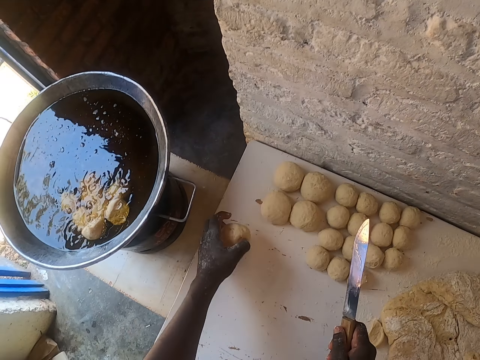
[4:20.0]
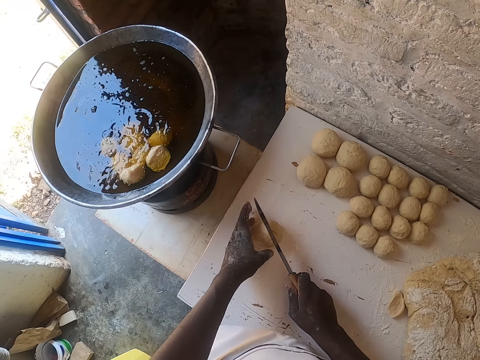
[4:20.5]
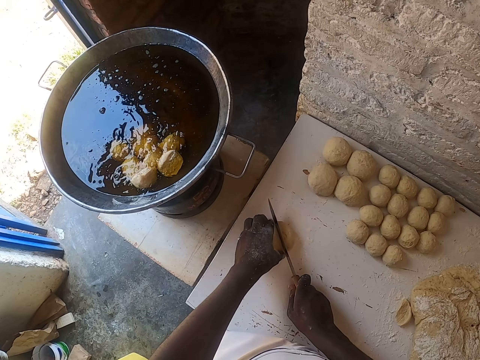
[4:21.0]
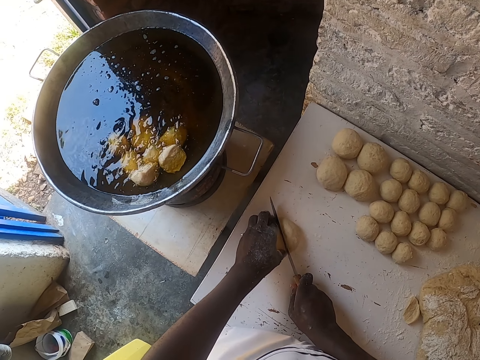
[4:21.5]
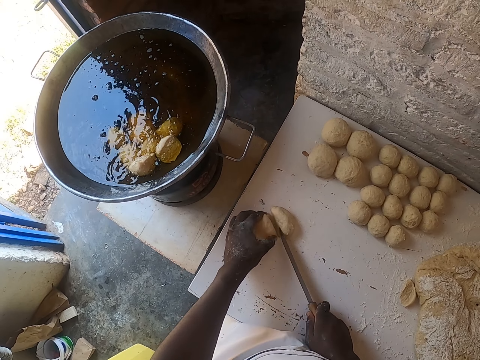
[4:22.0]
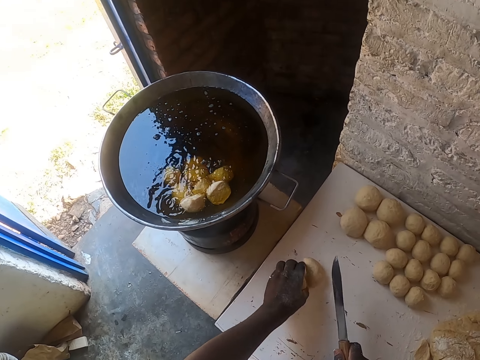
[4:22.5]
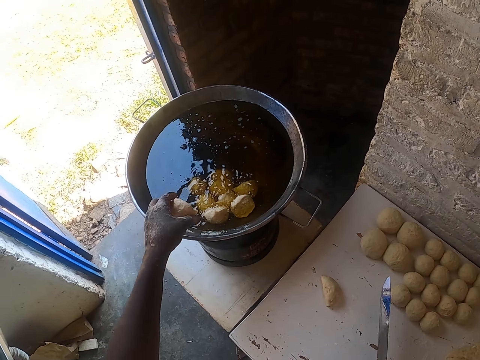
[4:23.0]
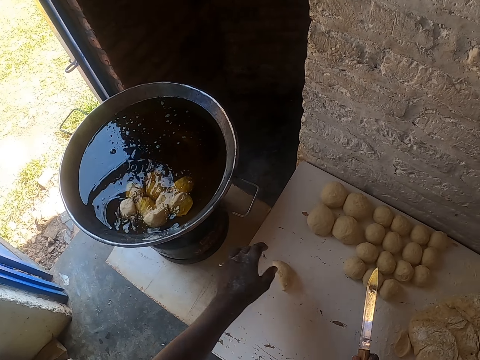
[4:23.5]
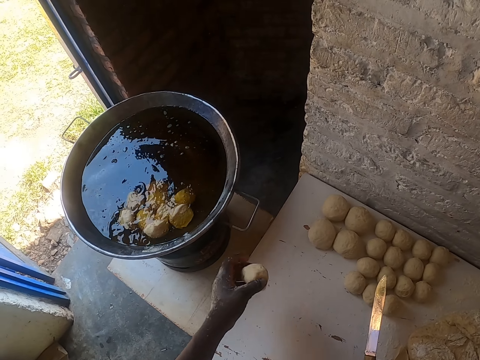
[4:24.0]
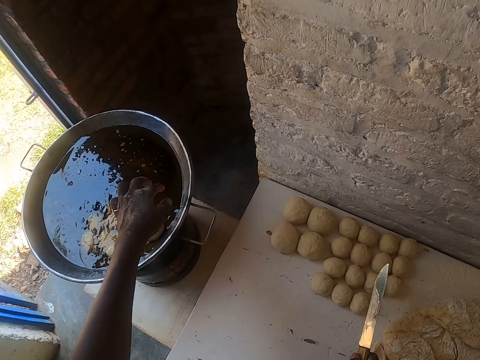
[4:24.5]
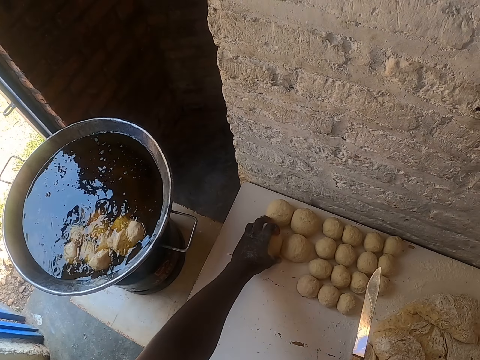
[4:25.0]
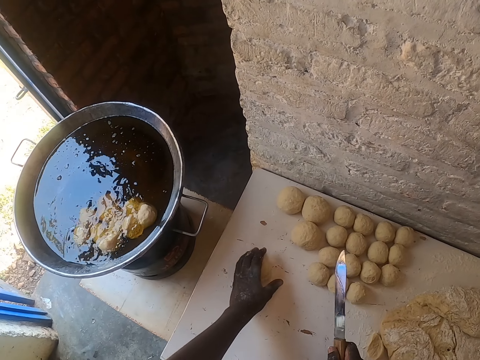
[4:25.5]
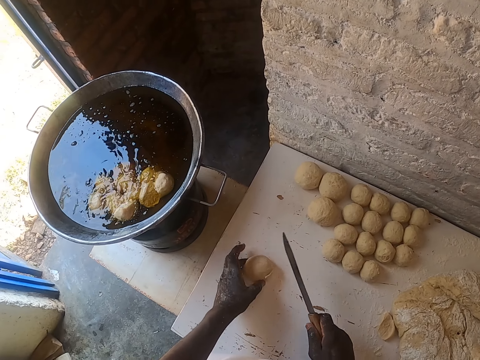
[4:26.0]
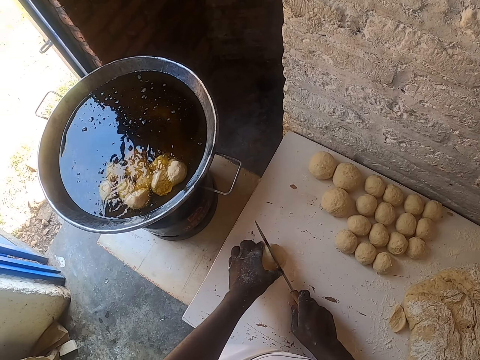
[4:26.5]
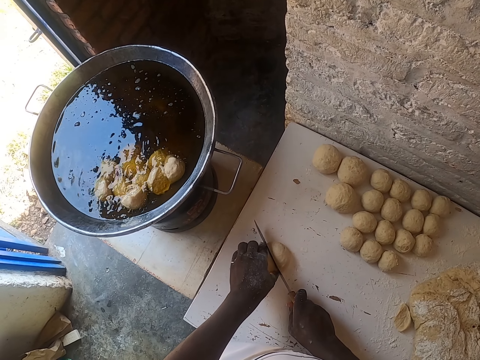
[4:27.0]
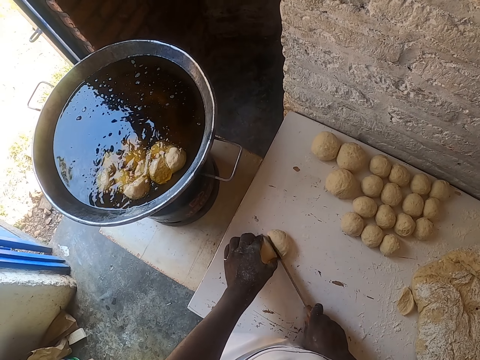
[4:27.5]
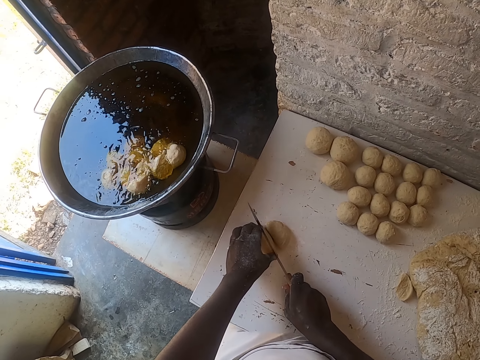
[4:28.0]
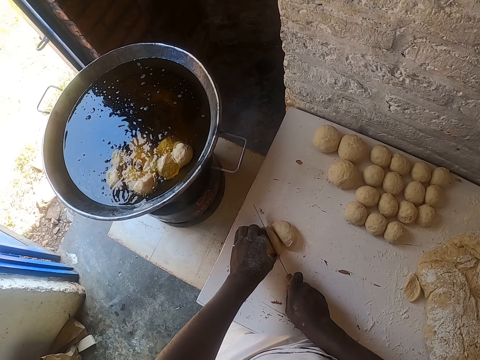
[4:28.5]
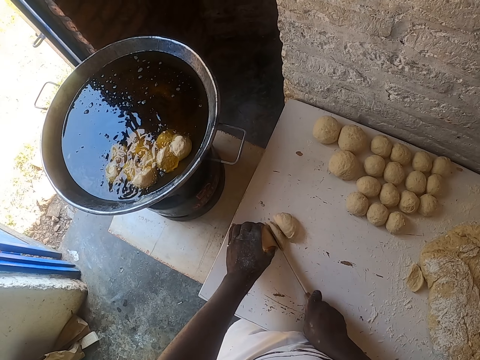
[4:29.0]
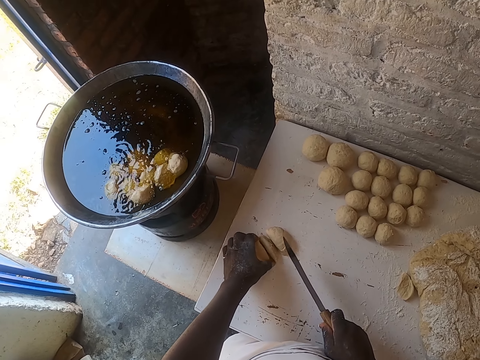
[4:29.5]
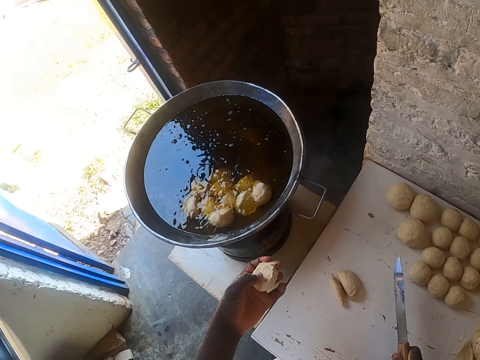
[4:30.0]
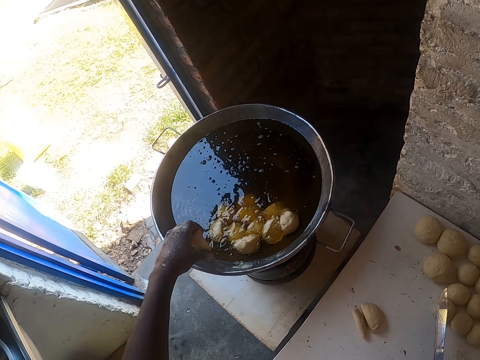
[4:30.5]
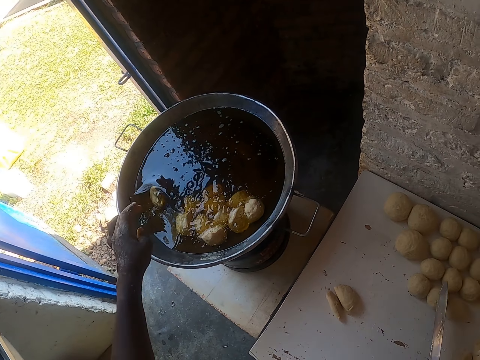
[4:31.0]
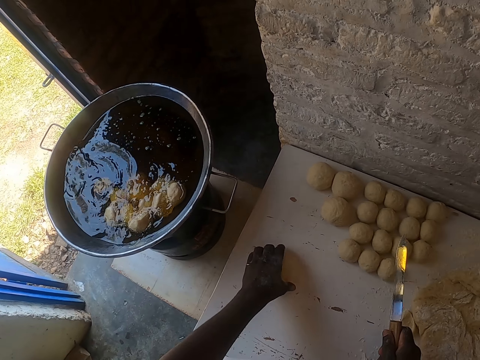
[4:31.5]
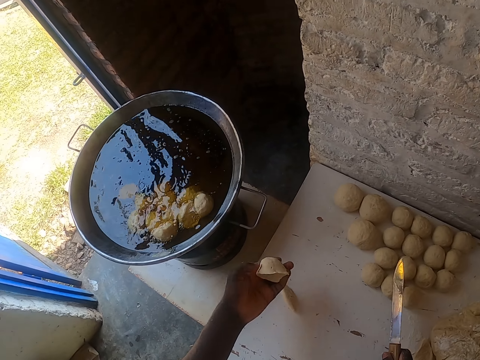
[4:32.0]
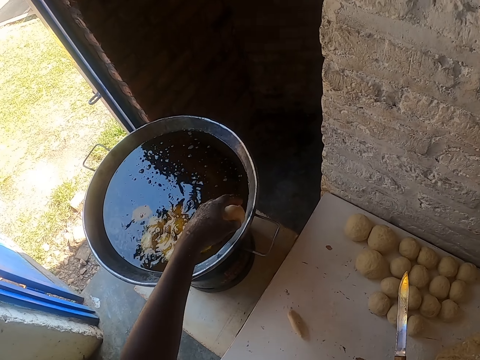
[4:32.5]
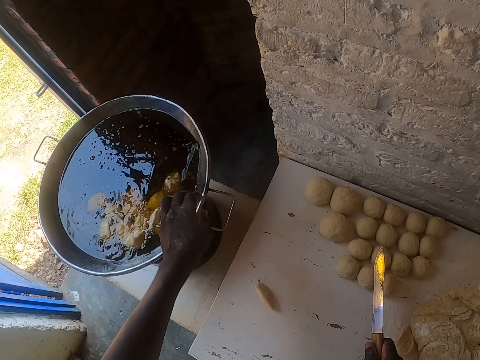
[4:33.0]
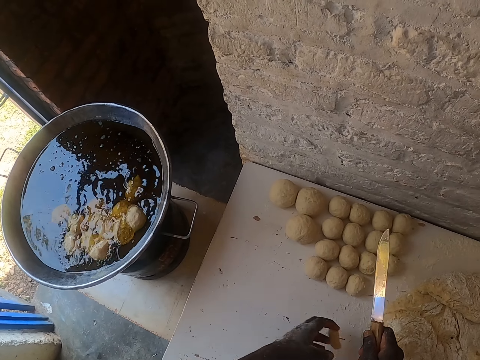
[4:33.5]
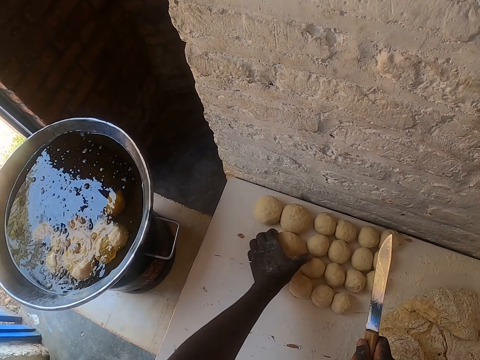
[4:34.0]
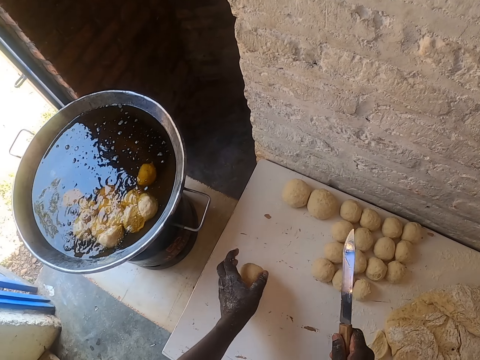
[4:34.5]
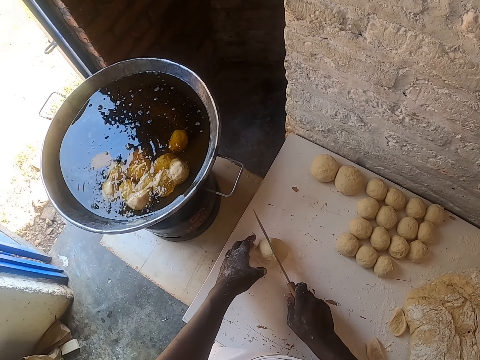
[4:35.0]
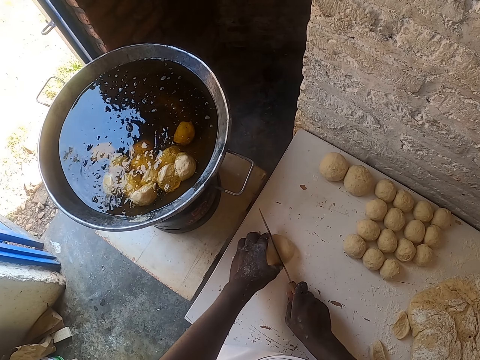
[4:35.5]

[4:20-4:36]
The camera wearer picks a molded dough. They cut the molded dough using a knife. They pick a dough. They place the dough inside the cooking pot with oil. They pick a dough. They place the dough inside the cooking pot with oil. They pick a molded dough. They cut the molded dough using a knife. They pick a dough. They place the dough inside the cooking pot with oil. They pick a dough. They place the dough inside the cooking pot with oil. They pick a dough. They hold a molded dough. They cut the molded dough using a knife.

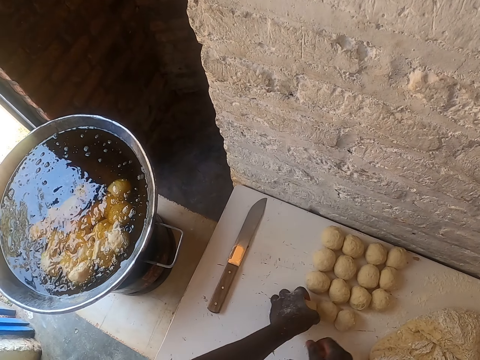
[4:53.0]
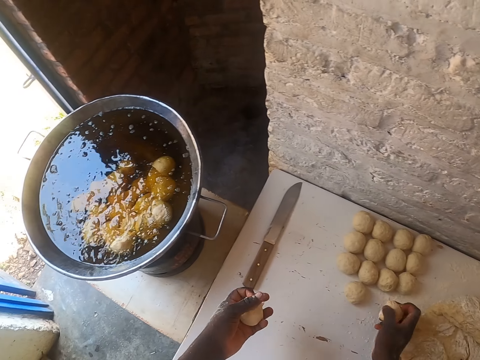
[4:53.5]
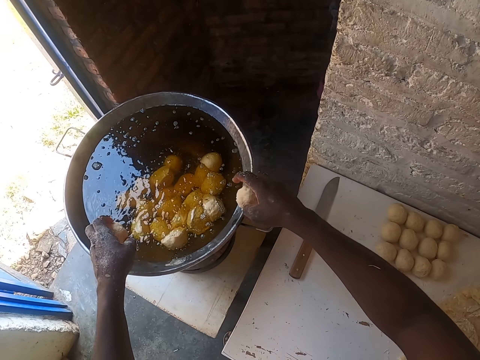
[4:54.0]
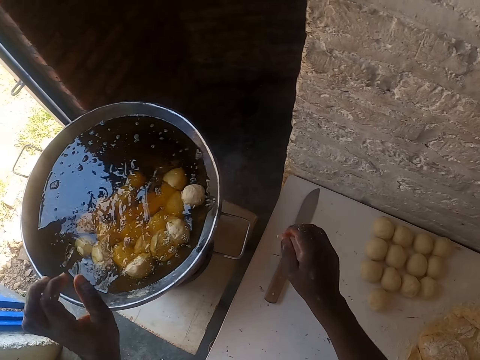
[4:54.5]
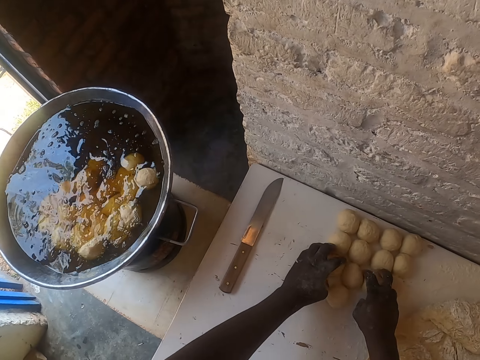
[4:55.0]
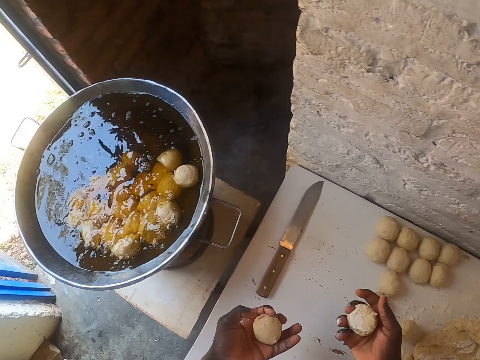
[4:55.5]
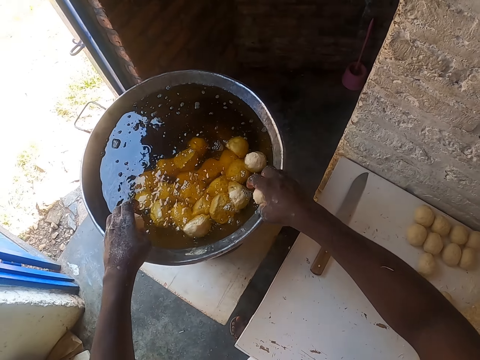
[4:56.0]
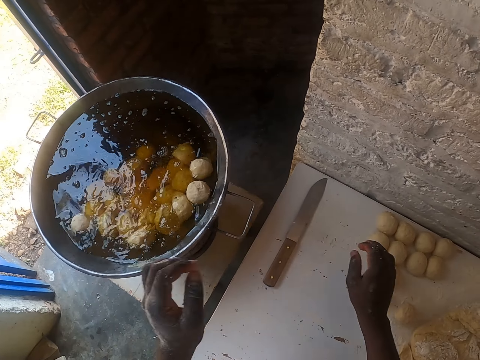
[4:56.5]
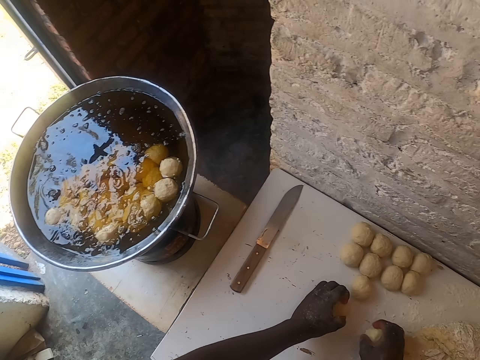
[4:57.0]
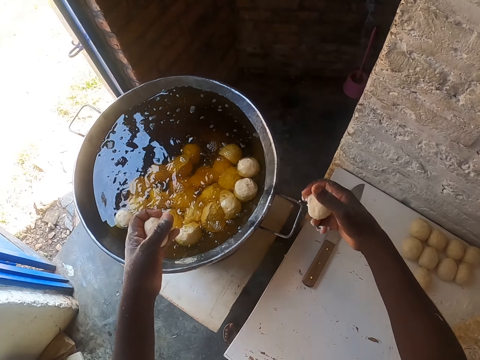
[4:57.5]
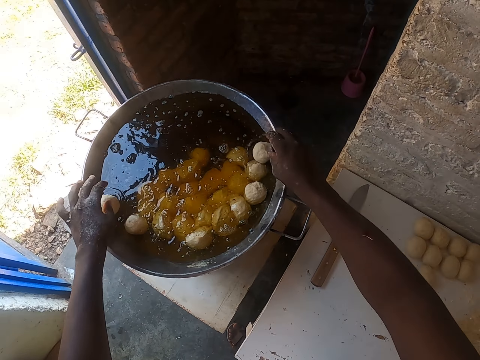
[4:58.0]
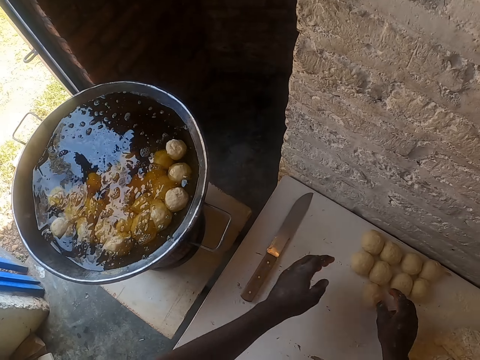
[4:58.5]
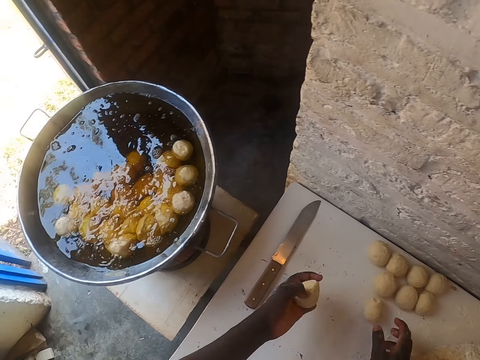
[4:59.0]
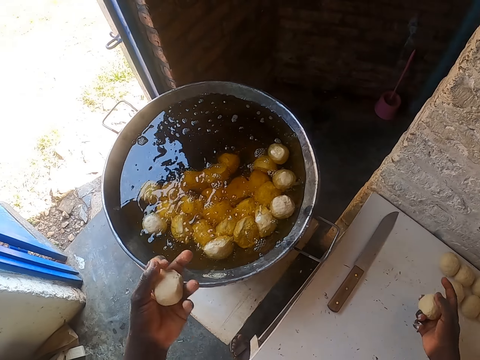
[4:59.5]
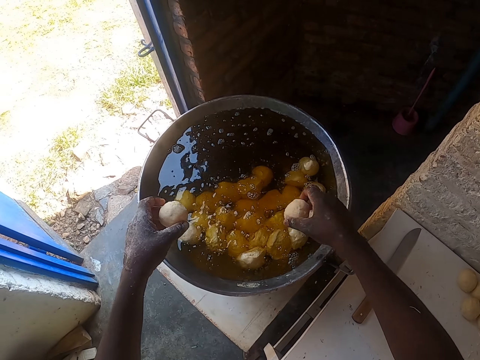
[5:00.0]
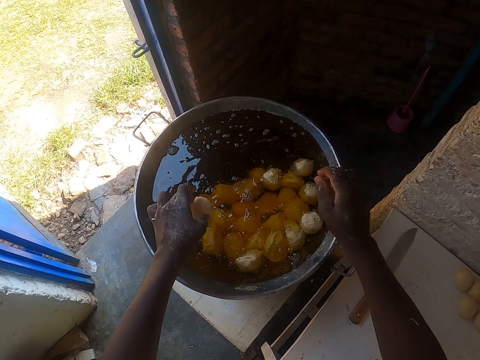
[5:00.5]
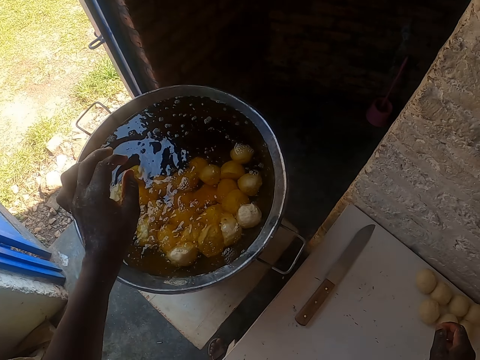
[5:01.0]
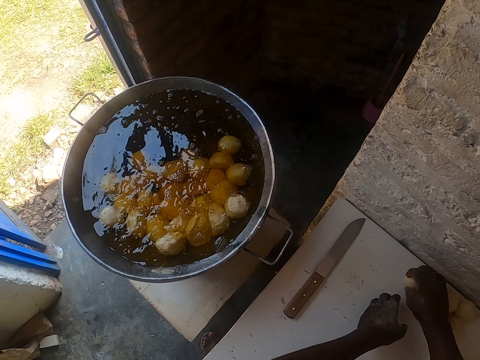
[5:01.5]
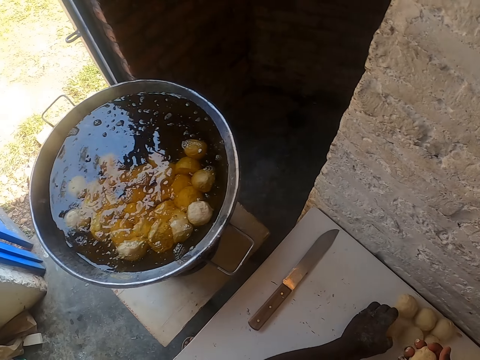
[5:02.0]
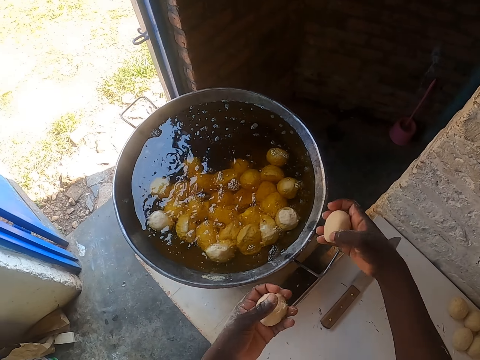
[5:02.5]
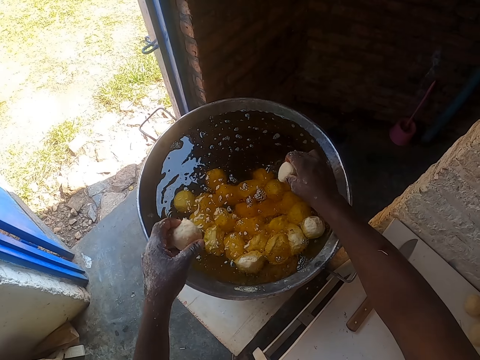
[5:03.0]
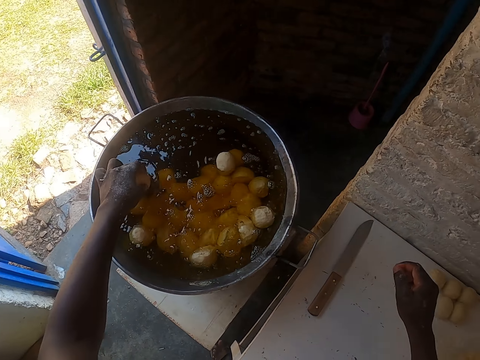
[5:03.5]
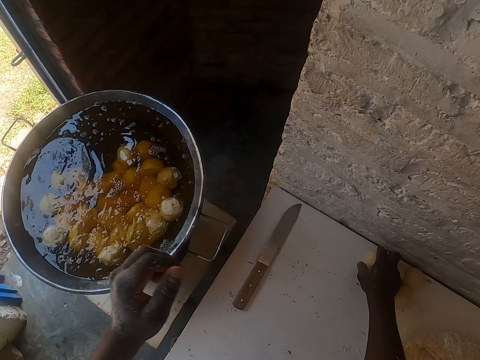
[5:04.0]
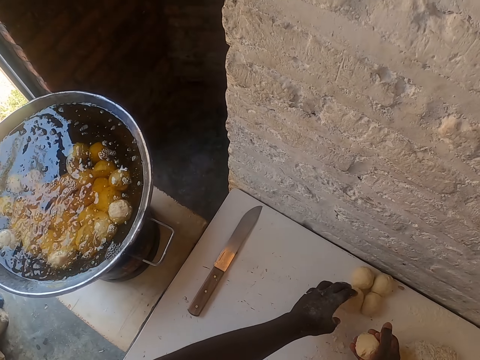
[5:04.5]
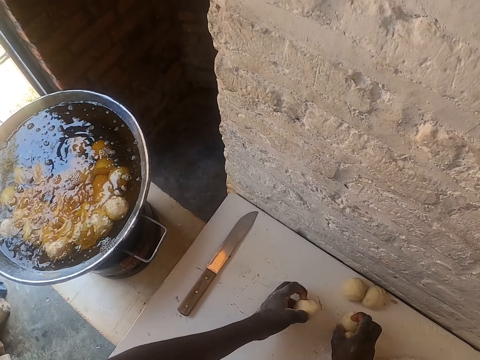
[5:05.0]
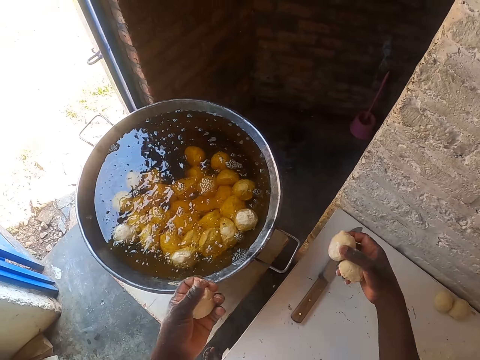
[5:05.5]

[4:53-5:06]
The camera wearer puts the rolled dough on the large frying pan. They pick a dough on the table. They put the dough on the large frying pan. They pick a dough on the table. They put the dough on the large frying pan. They pick a dough on the table. They put the dough on the large frying pan. They pick a dough on the table. They put the dough on the large frying pan. They pick a dough on the table.
